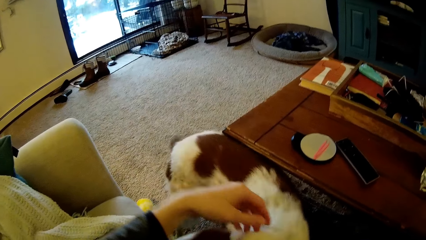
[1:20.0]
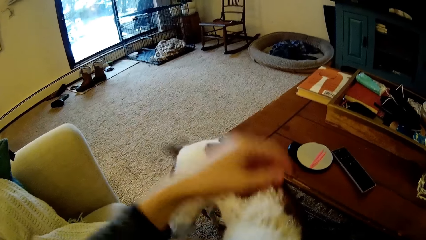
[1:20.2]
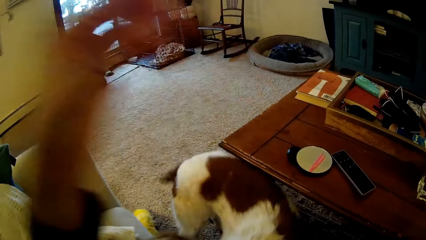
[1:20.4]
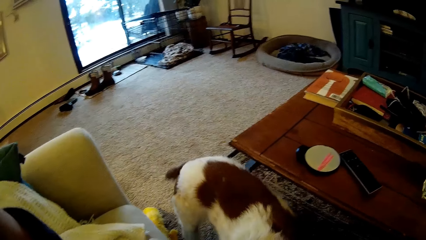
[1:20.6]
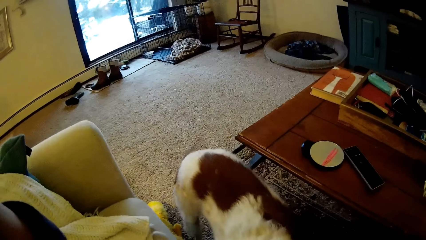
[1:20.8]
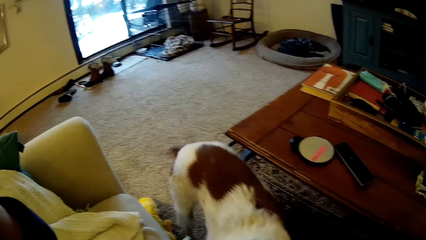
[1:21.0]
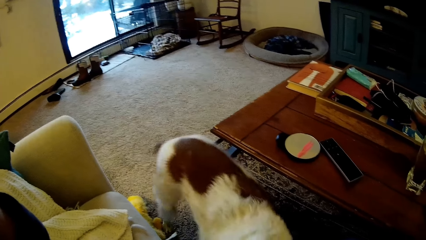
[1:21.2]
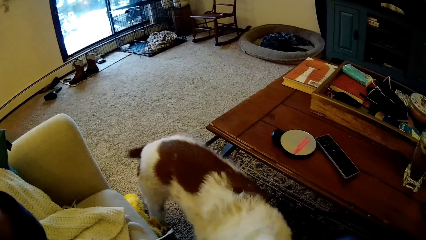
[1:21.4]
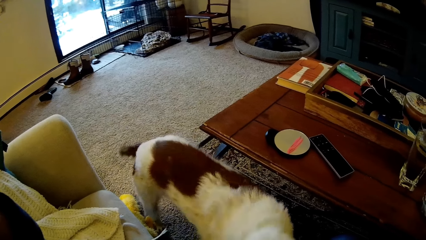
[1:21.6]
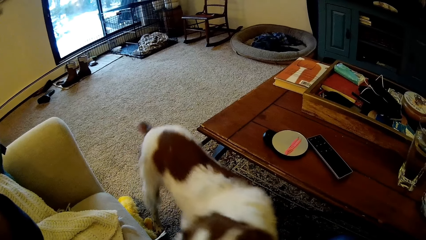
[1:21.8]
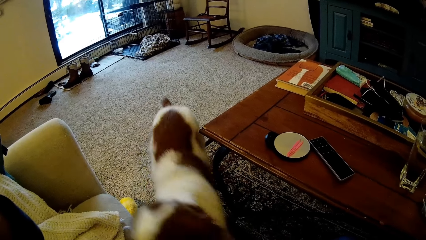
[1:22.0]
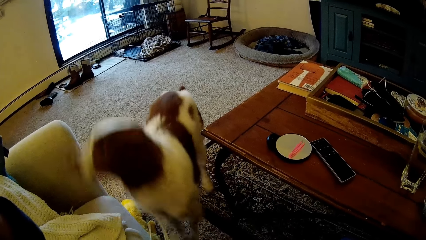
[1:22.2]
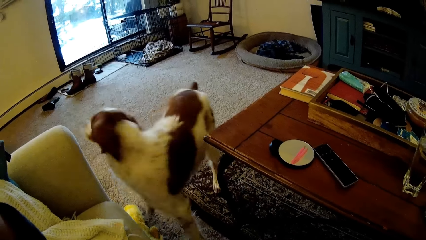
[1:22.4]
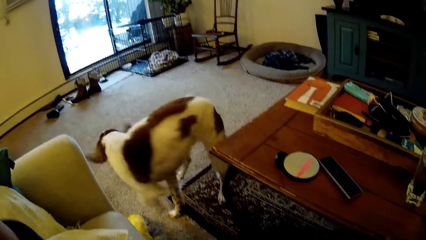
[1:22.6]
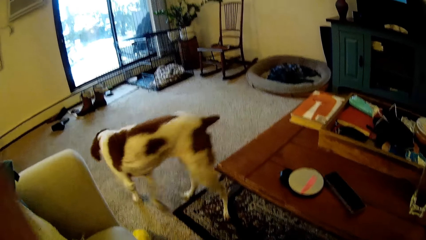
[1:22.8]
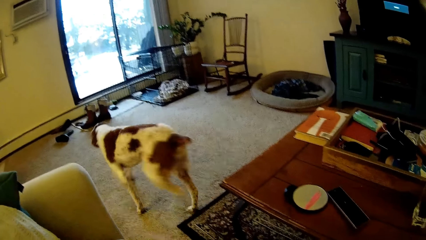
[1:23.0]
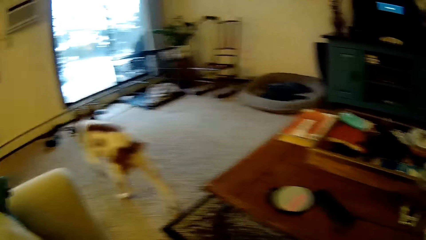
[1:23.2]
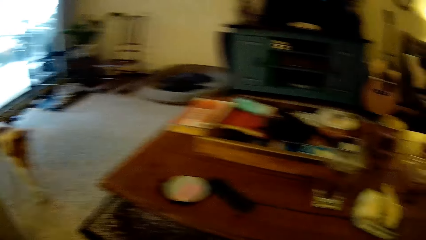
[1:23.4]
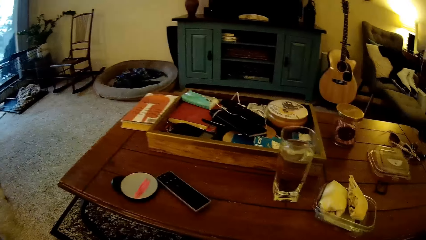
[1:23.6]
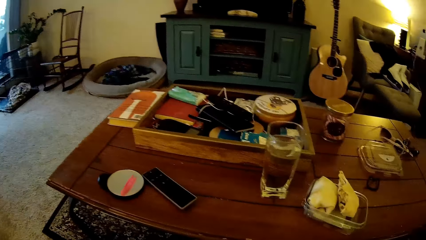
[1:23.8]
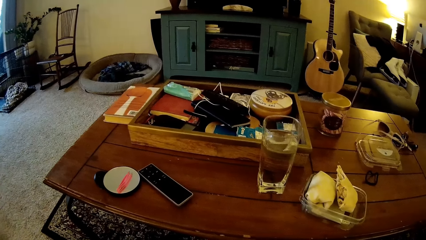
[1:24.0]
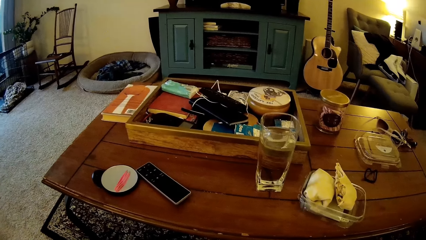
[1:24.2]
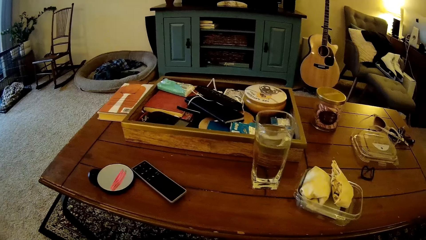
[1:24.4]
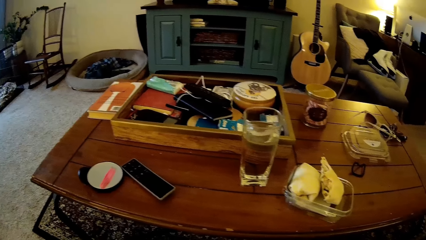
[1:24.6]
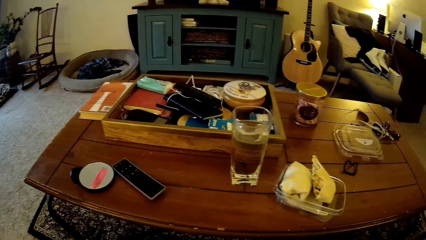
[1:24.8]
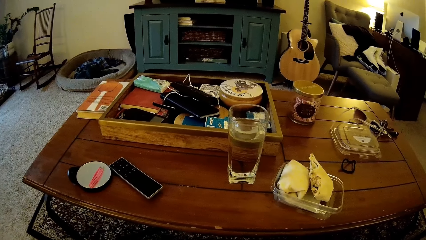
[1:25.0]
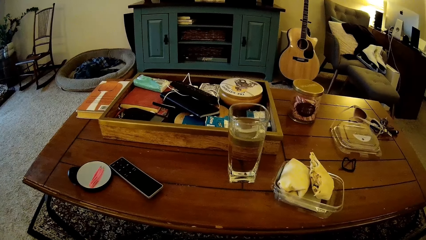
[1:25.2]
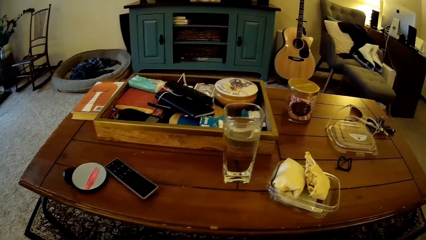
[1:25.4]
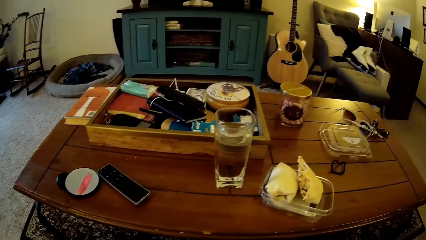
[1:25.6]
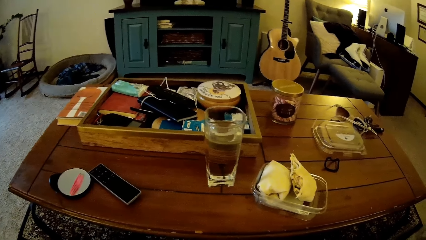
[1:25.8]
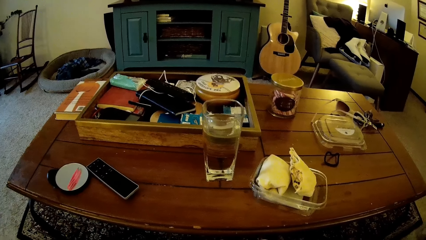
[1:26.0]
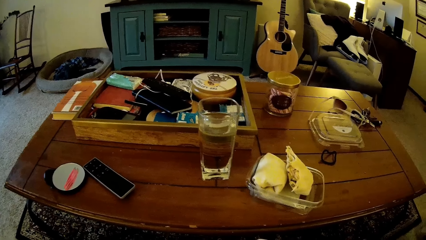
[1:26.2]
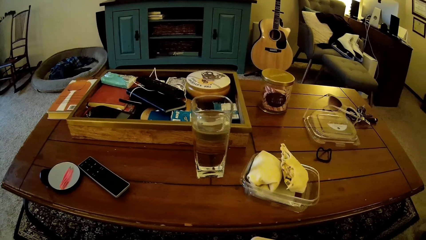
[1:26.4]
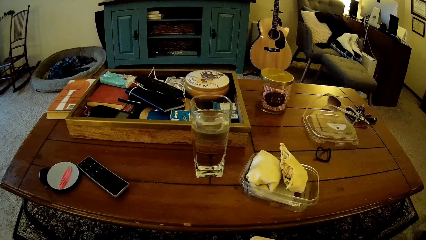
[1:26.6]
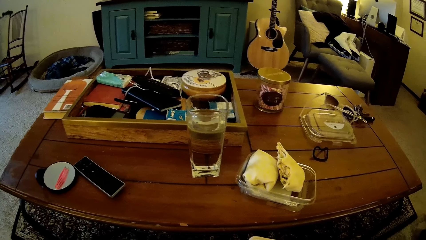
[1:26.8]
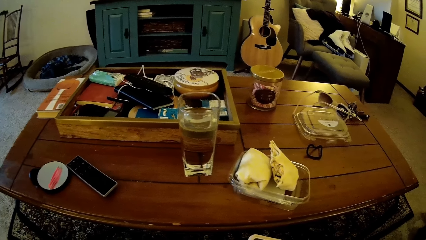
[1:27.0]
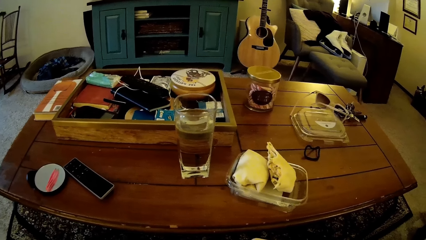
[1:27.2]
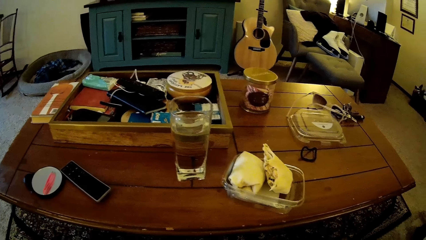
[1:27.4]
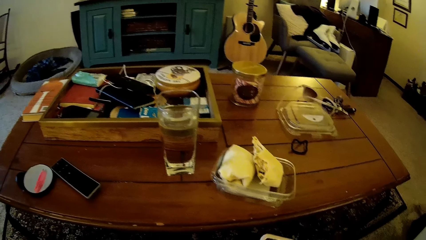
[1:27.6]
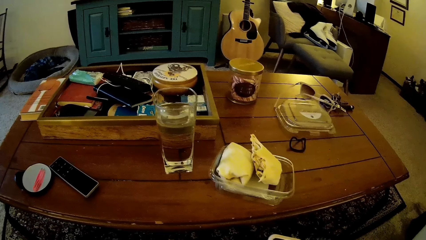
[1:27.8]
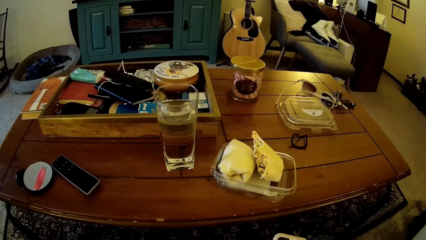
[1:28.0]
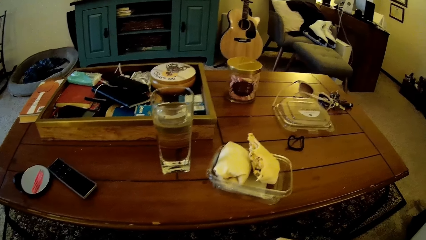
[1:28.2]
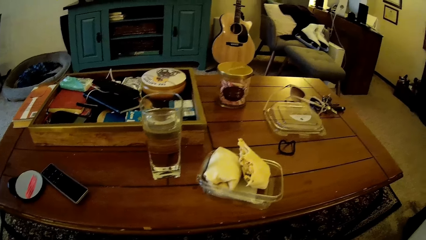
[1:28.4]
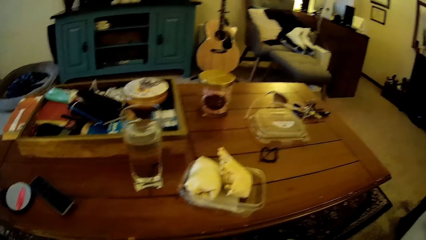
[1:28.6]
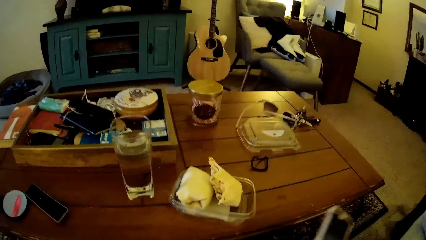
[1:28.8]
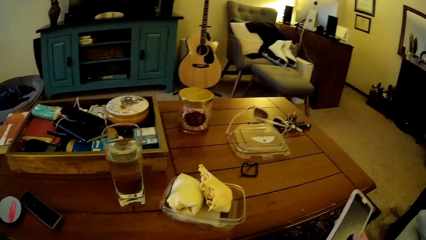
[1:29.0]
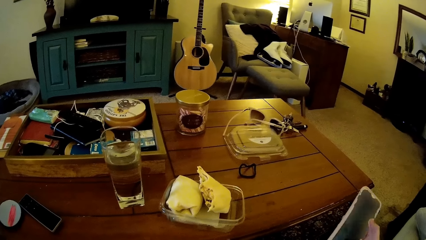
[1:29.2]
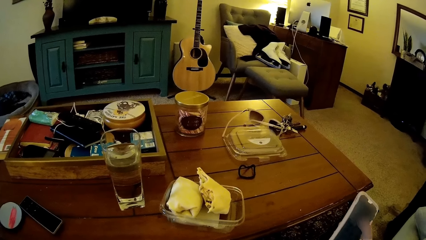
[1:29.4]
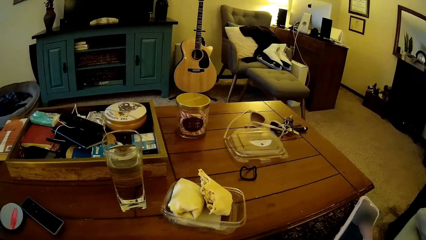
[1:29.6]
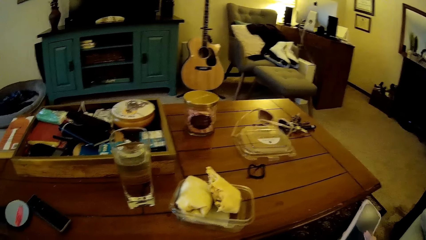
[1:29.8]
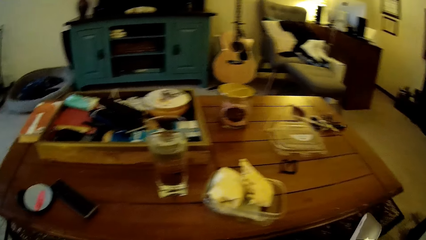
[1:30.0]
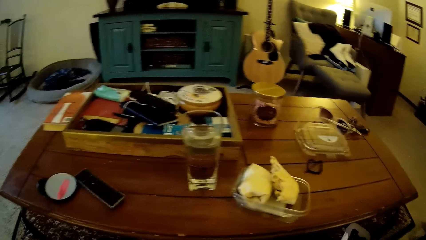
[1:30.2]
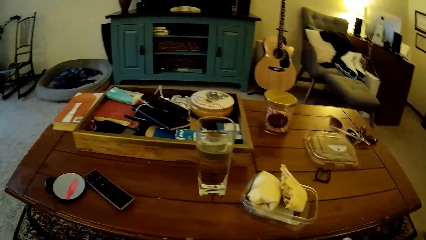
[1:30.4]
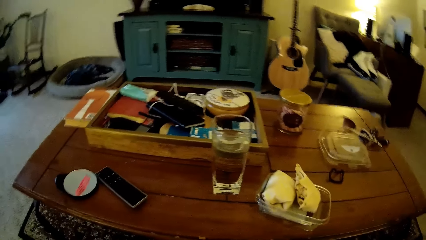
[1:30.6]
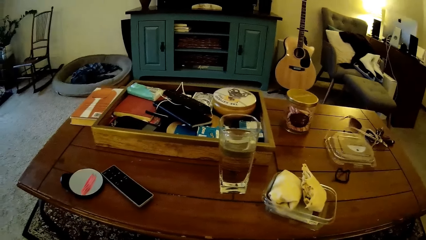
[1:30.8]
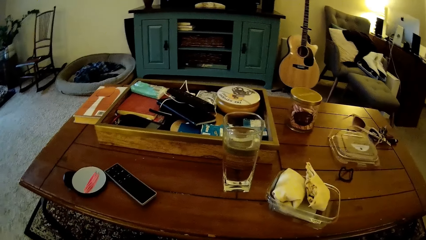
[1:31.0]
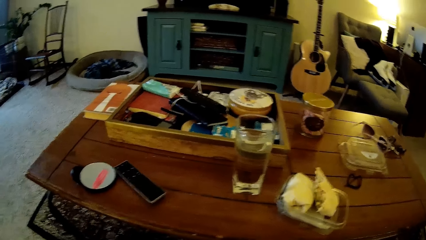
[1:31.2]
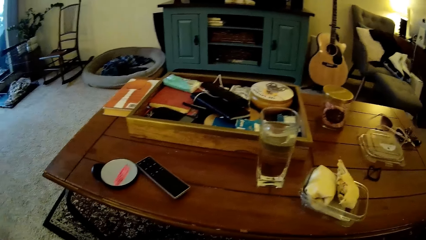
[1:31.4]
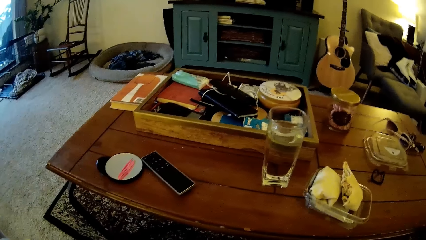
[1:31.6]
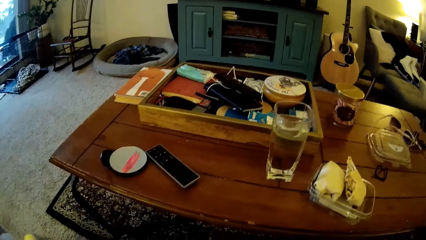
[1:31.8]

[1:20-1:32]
The camera wearer touches her face with her left hand. She looks around the room. She moves her hand. She looks around the room. She holds the phone and scrolls the phone. She looks around the room.
